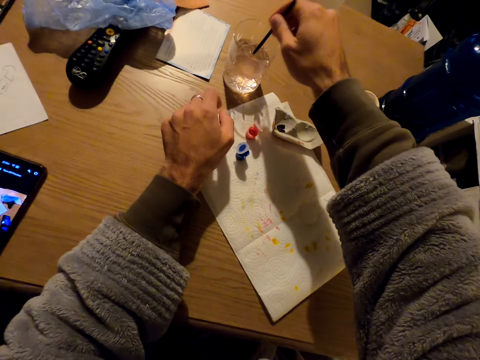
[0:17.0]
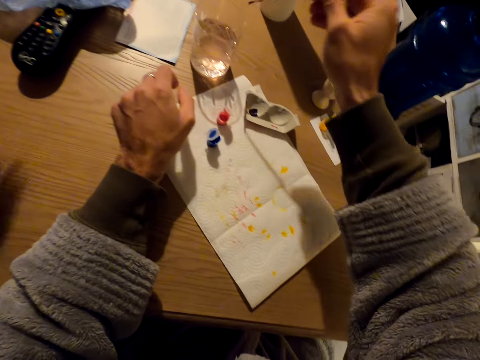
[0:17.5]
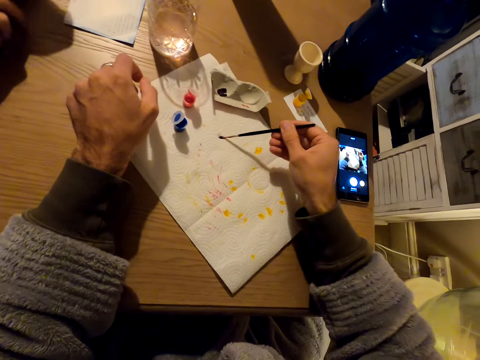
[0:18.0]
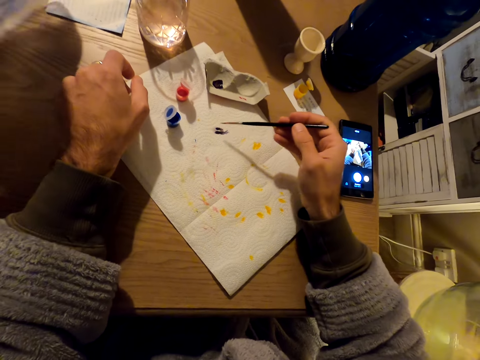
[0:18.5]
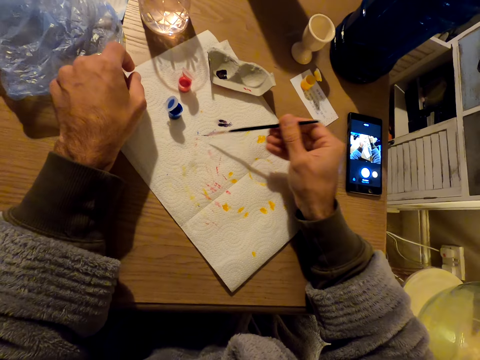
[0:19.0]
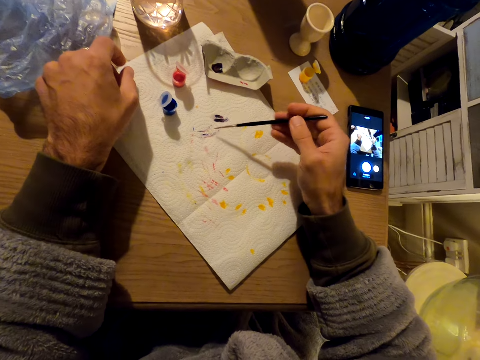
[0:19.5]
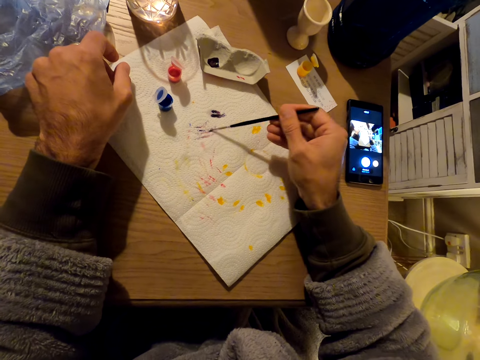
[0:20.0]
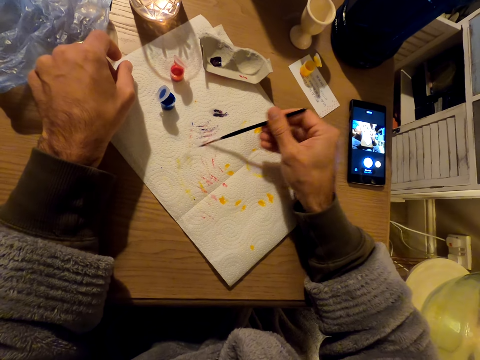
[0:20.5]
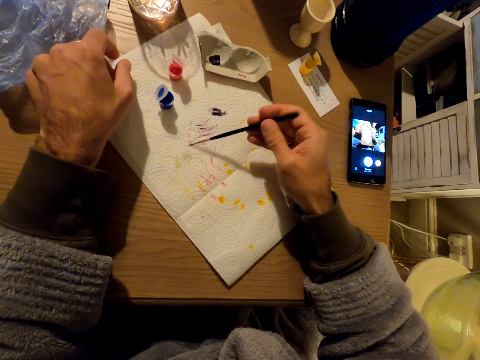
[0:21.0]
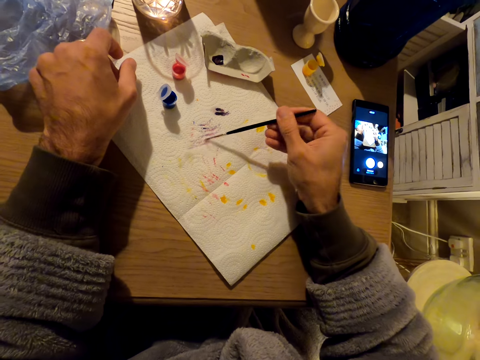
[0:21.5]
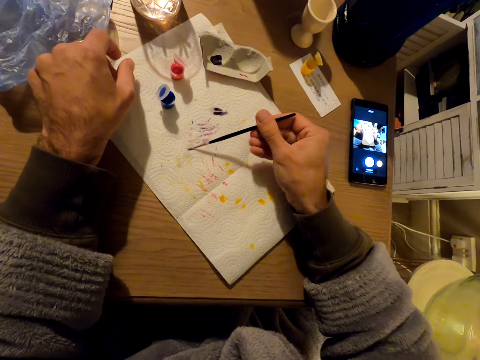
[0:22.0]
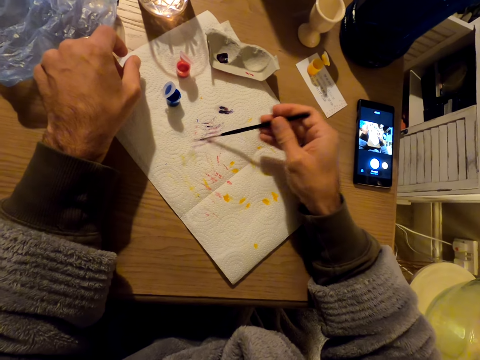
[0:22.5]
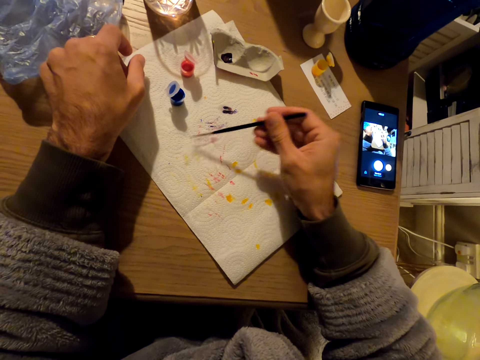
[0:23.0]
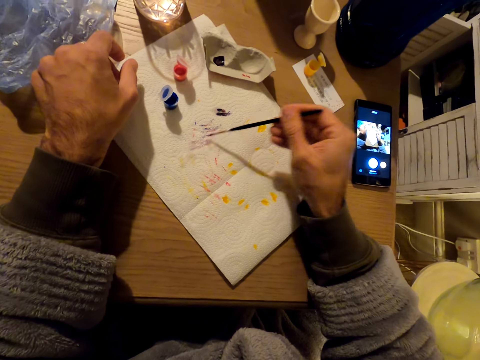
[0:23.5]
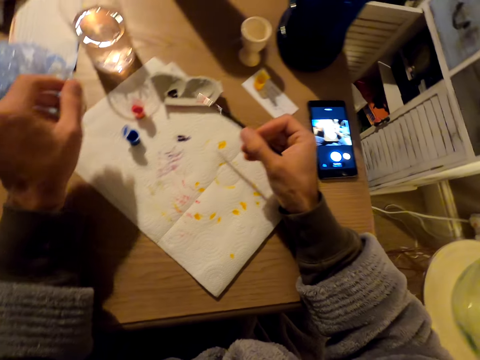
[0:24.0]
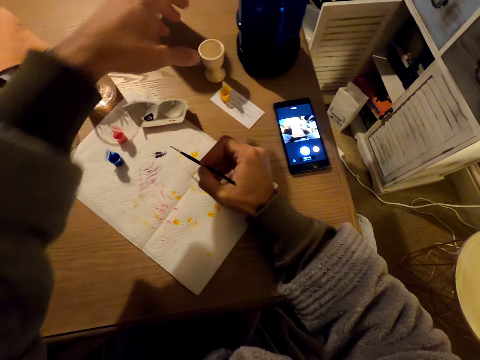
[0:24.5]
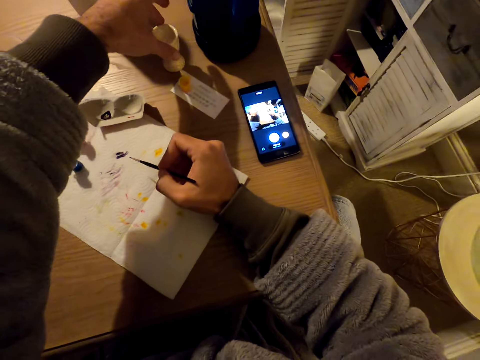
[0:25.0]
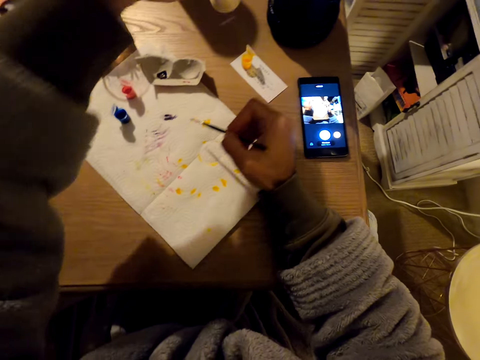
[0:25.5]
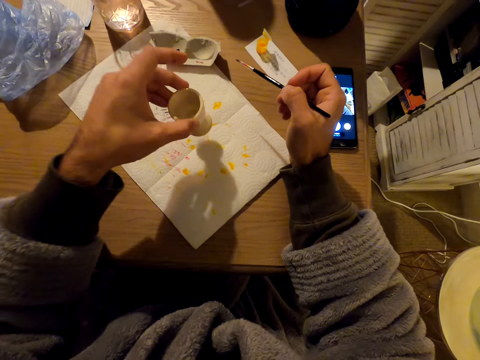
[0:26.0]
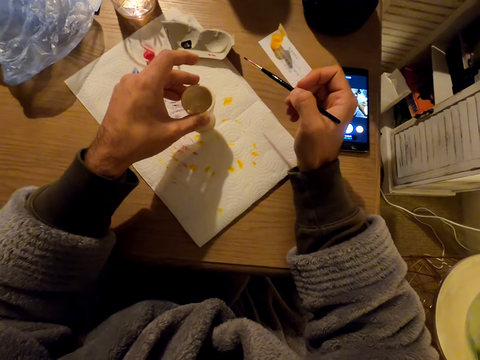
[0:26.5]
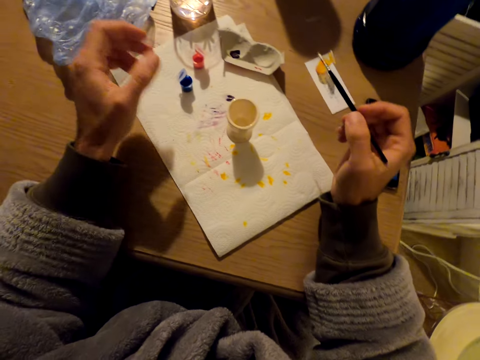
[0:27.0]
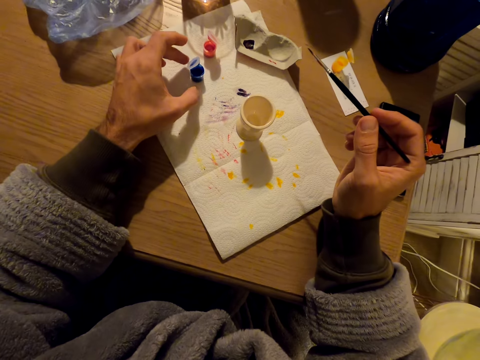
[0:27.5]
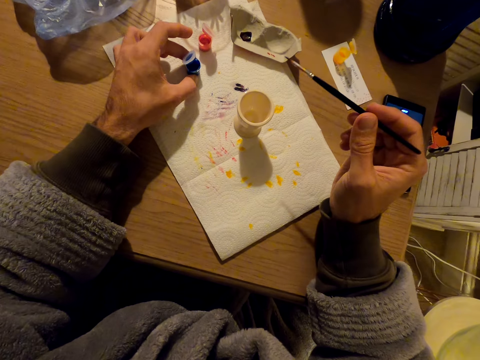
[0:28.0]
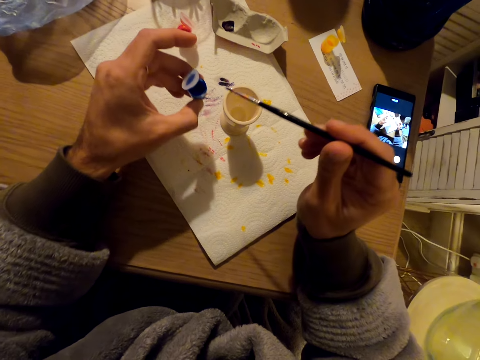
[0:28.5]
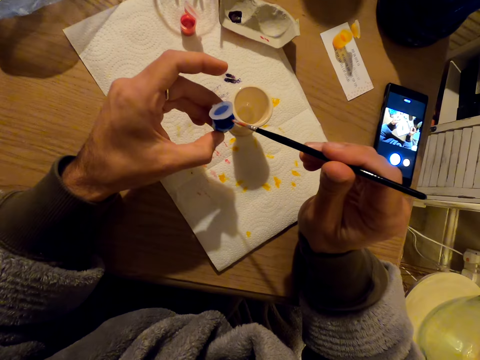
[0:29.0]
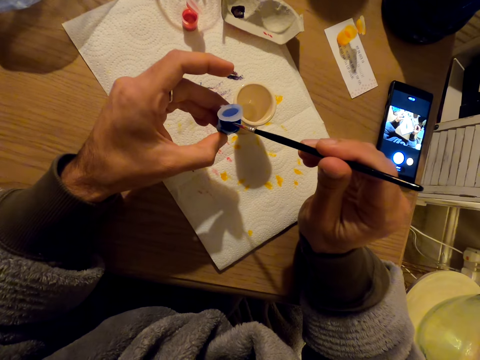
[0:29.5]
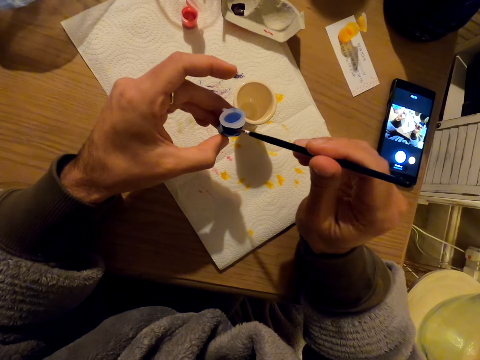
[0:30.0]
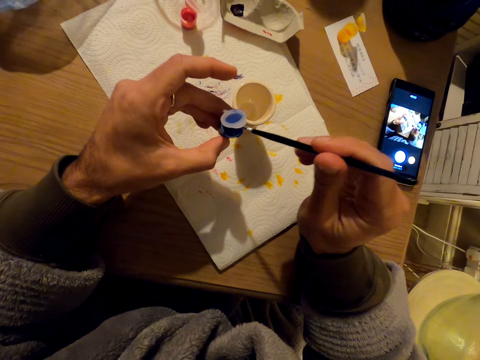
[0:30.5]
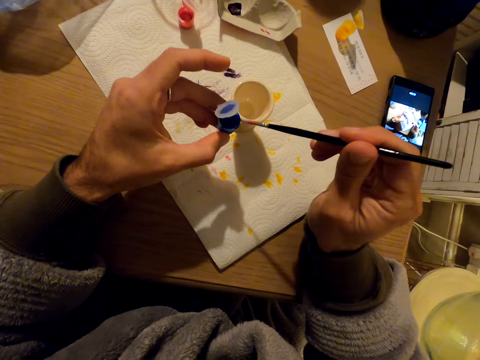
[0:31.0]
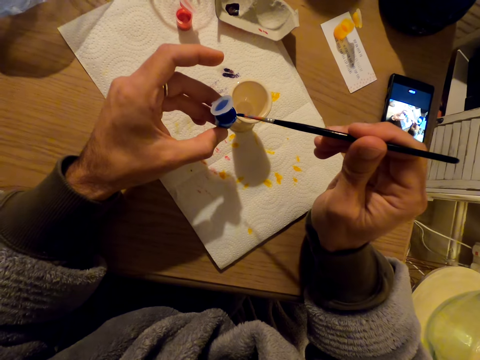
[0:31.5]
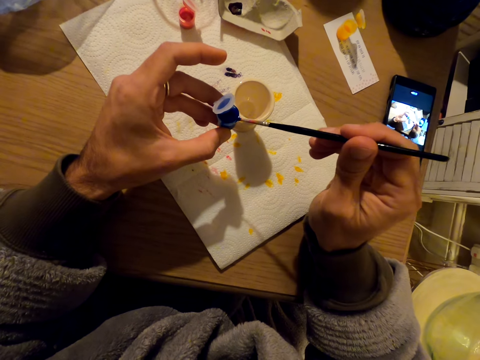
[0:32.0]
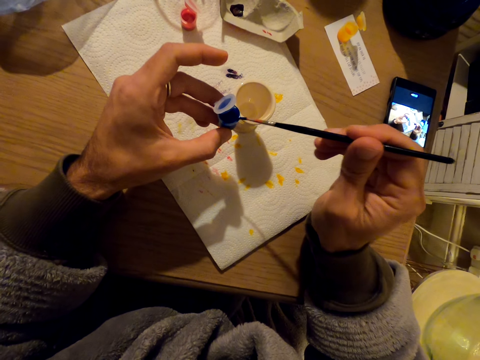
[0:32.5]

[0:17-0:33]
The camera wearer dips the paint brush in a glass of water. They dip the brush in paint. They wipe the brush on the paper towel. They paint with the paint brush on the tissue paper. They grab the eggcup from the table. They dip the paint brush into the blue paint.

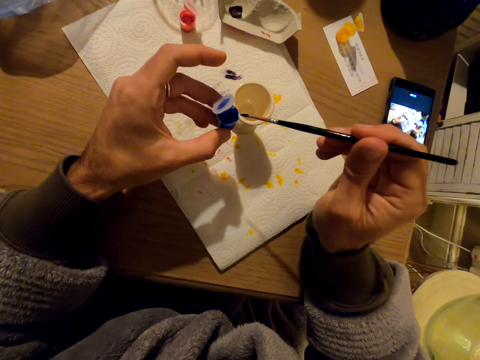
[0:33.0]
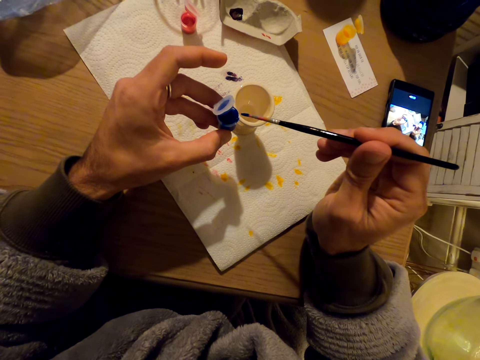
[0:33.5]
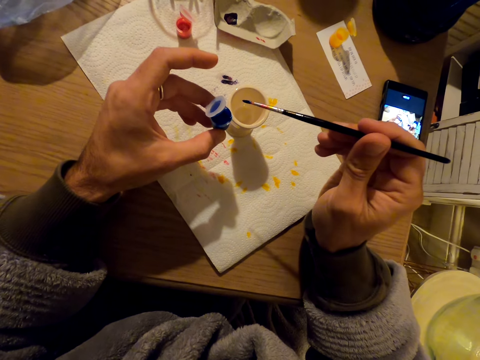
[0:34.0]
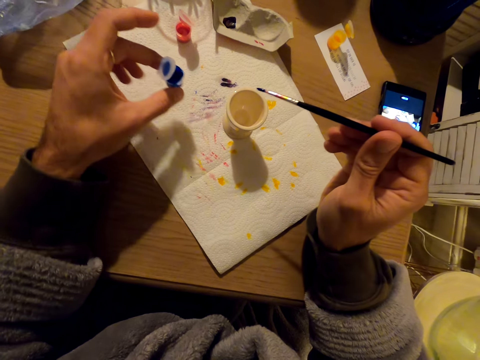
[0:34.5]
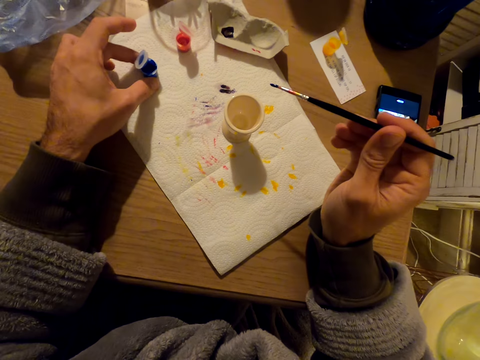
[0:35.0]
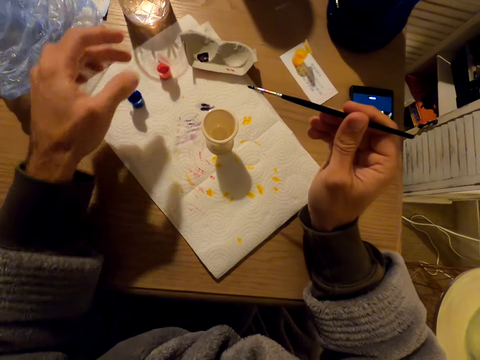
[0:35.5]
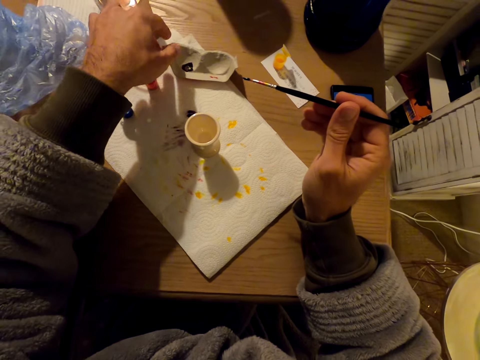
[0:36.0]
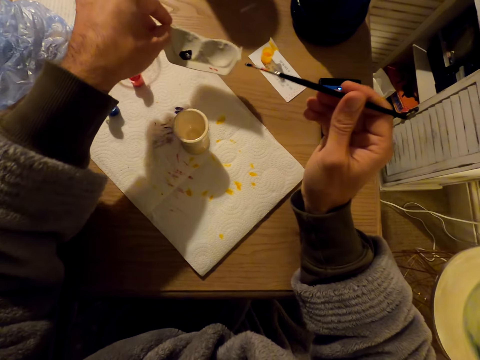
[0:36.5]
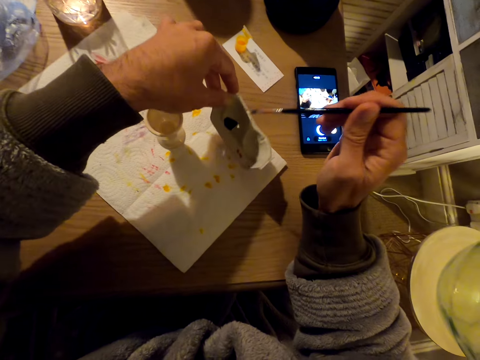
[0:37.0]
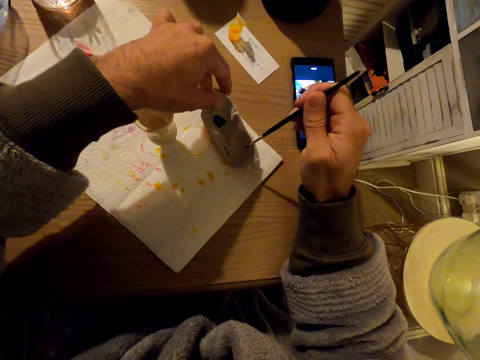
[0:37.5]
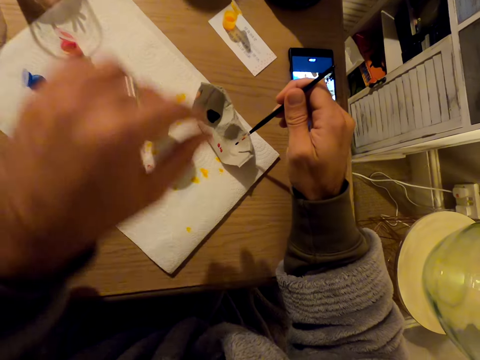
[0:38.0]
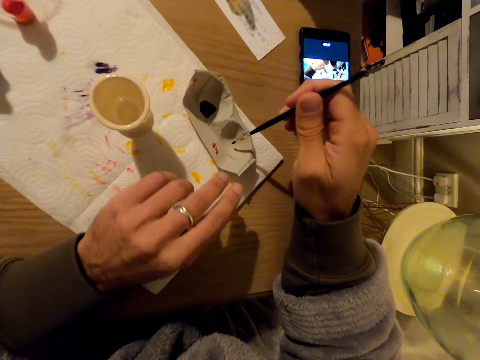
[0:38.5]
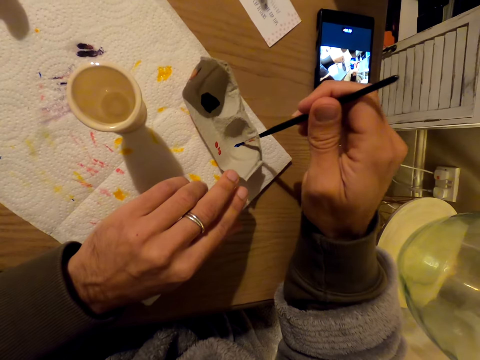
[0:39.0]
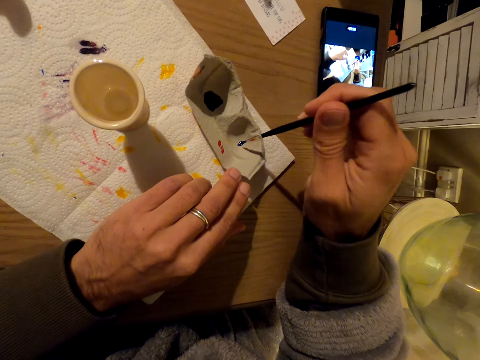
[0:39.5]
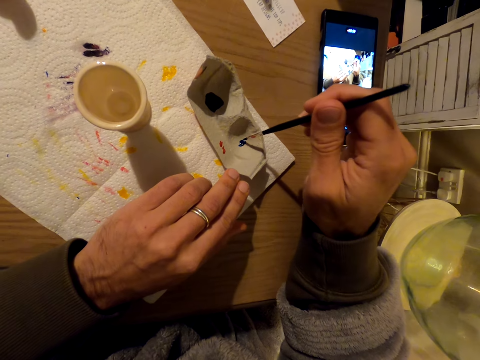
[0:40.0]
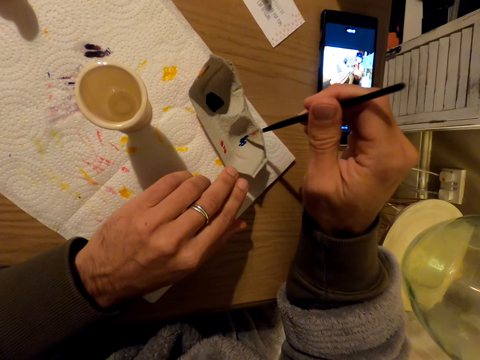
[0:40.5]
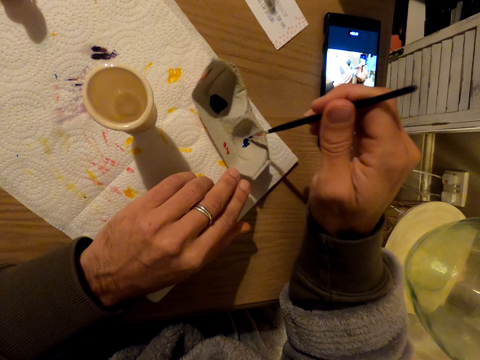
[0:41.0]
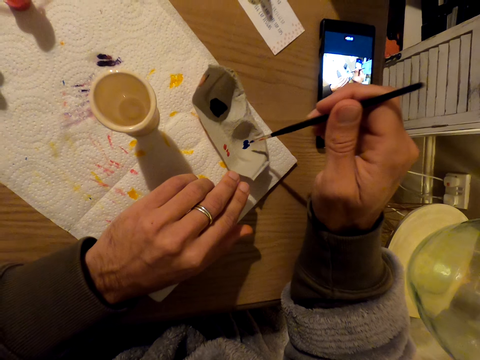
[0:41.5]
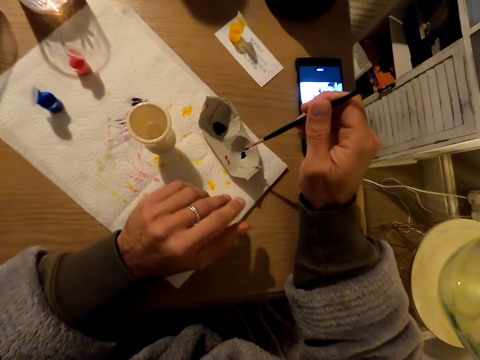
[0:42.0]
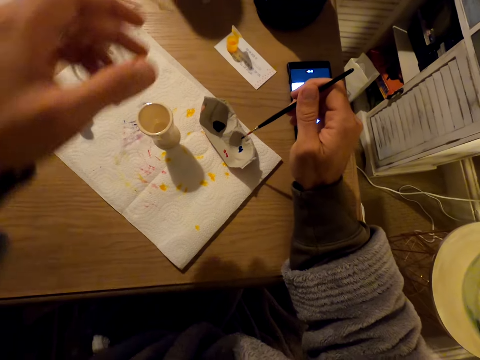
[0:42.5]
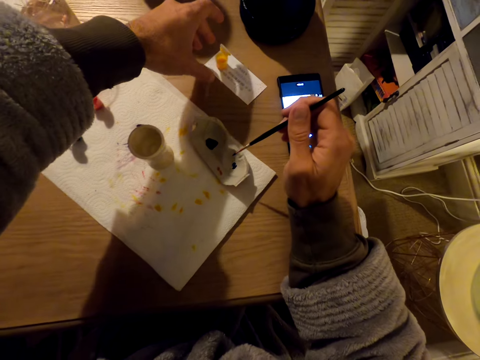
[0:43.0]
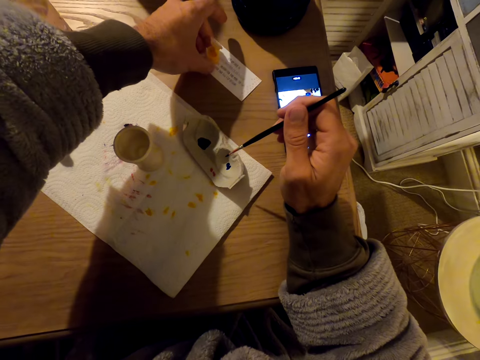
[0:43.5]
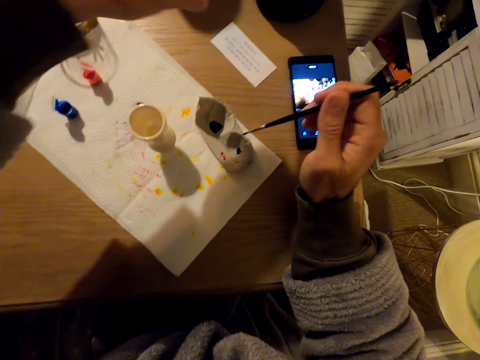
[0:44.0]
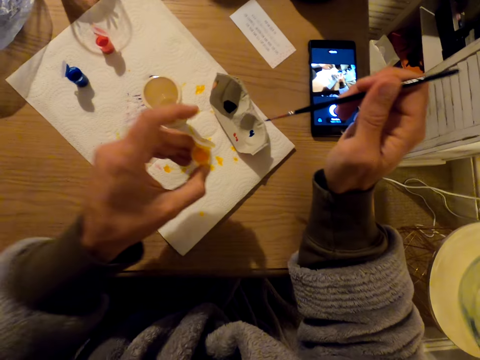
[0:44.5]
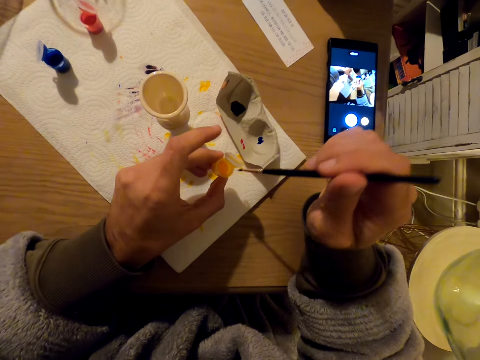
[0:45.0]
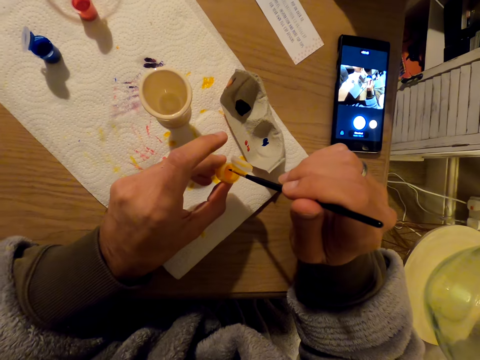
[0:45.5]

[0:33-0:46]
The camera wearer puts the paint container on the table. They paint with the paint brush on the box. They pick up the yellow paint container.
